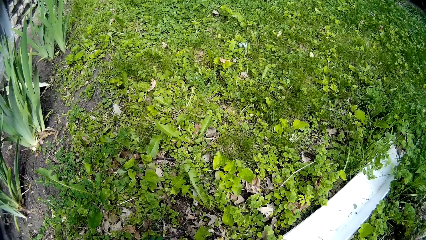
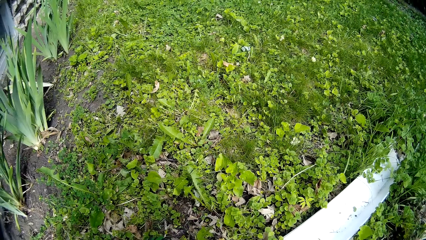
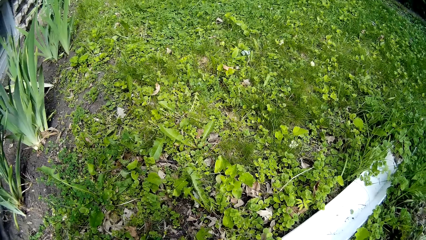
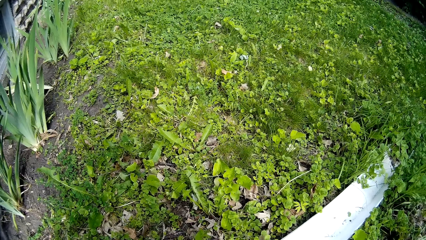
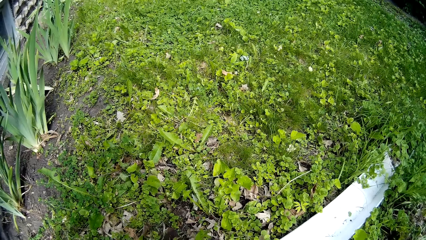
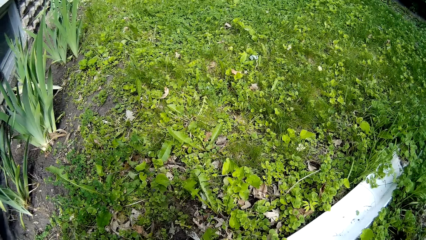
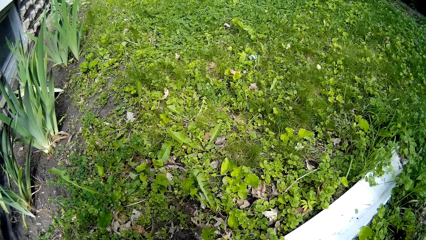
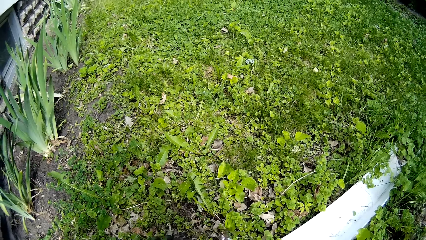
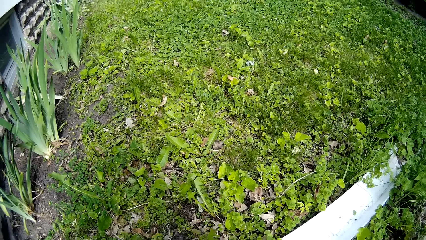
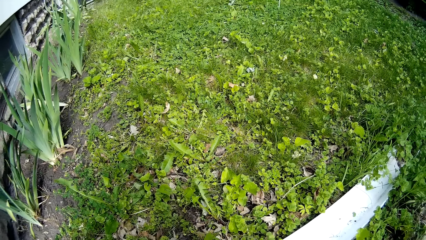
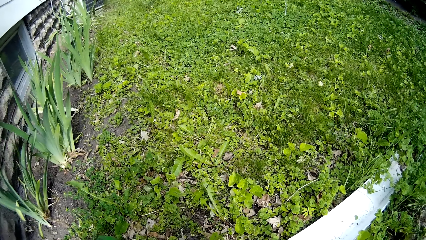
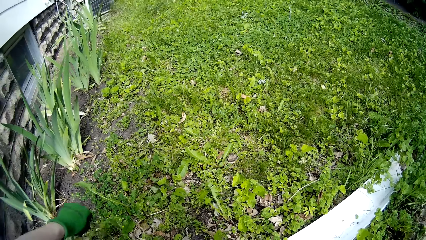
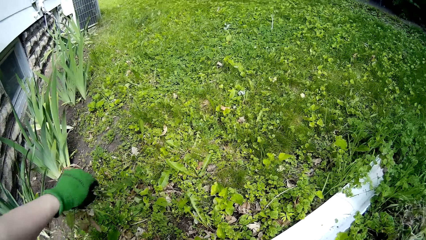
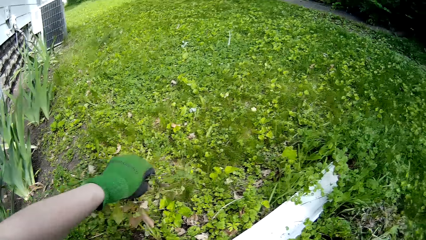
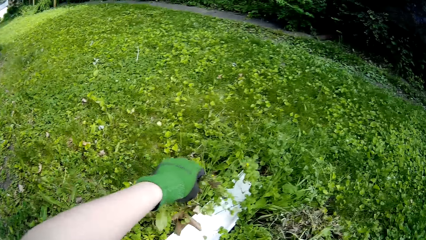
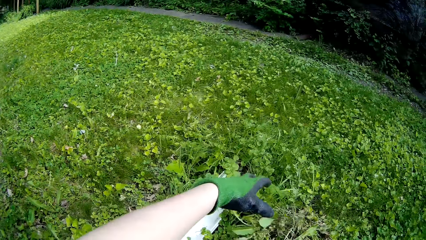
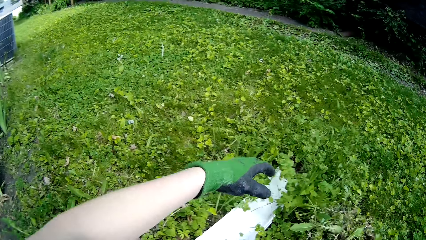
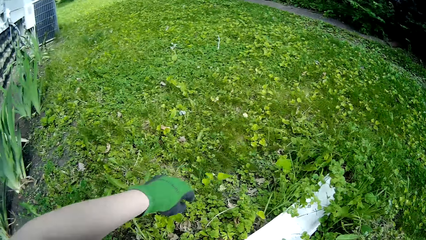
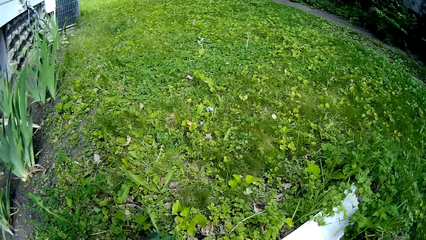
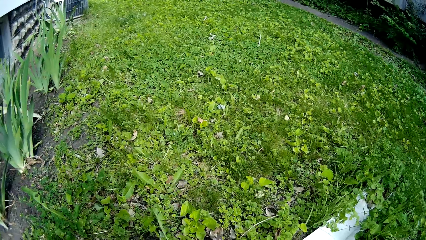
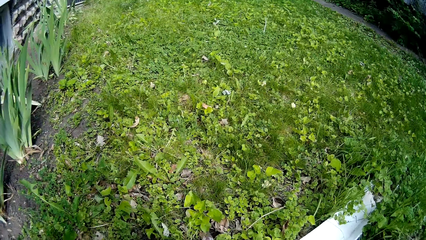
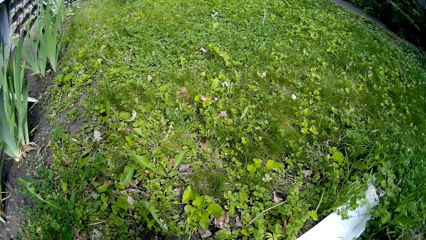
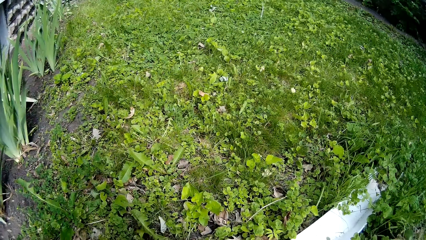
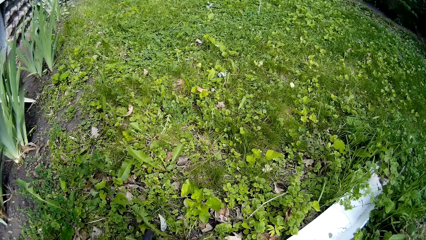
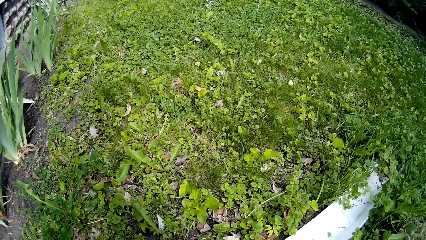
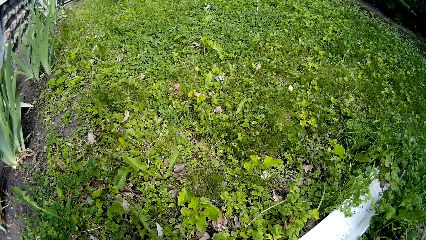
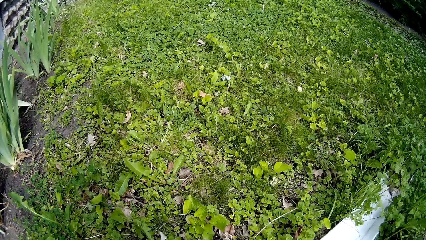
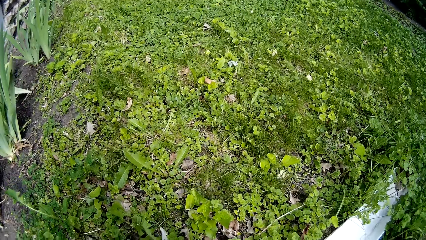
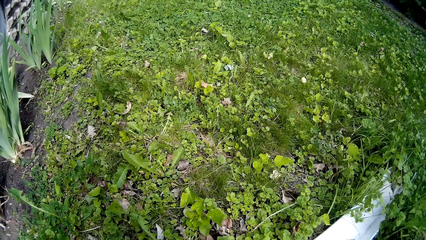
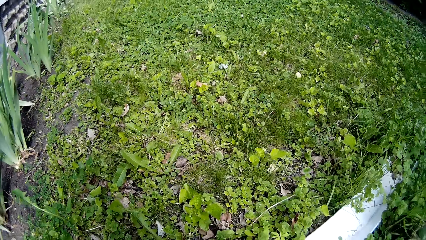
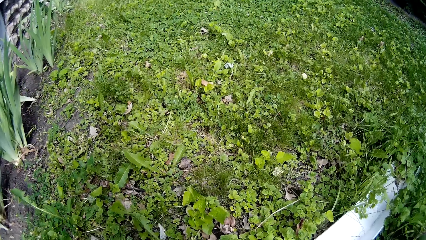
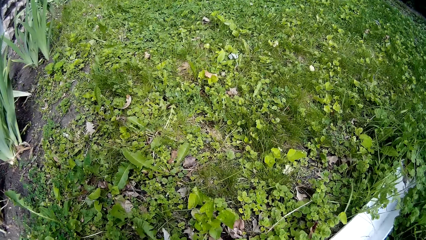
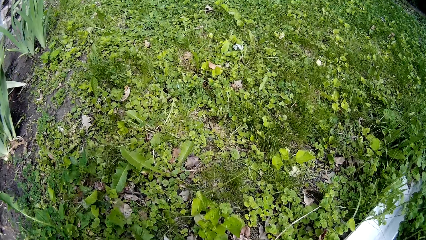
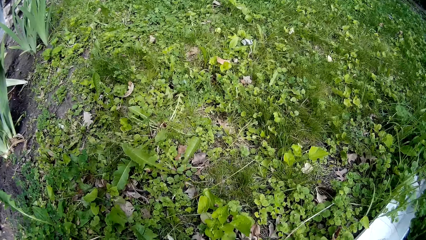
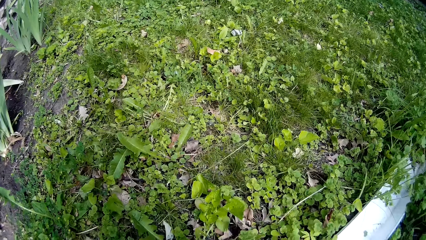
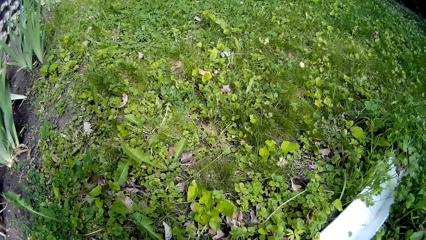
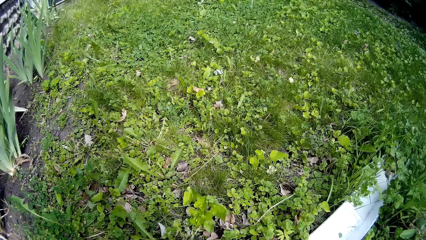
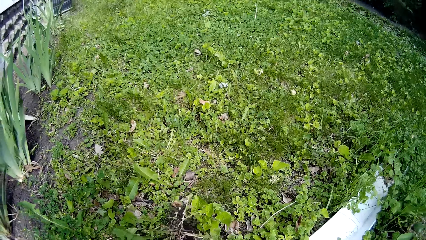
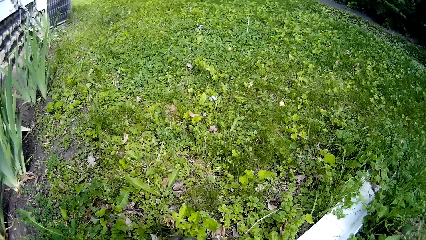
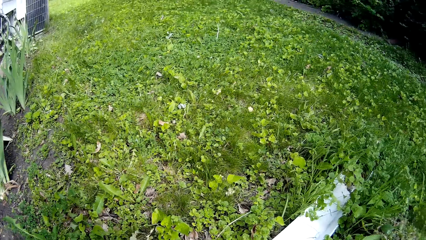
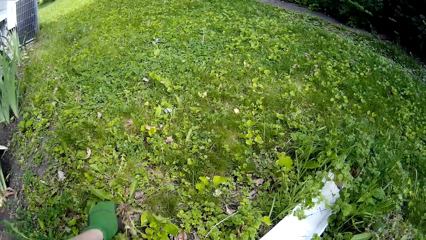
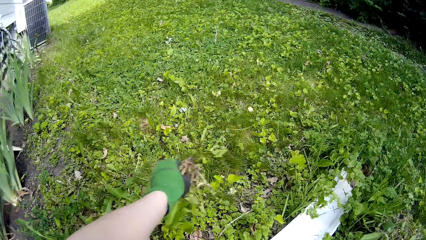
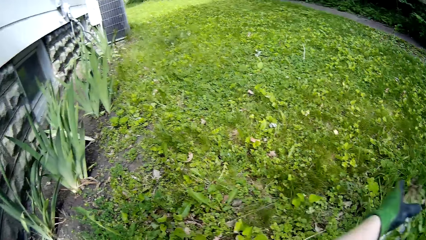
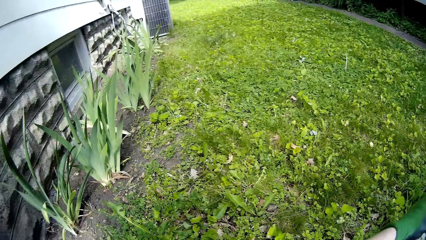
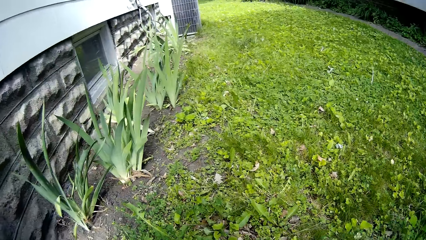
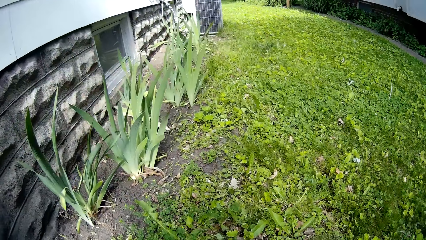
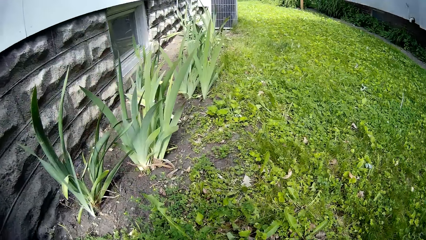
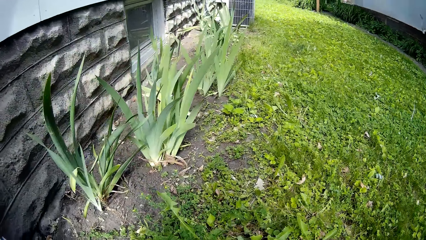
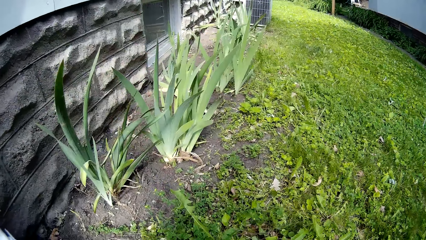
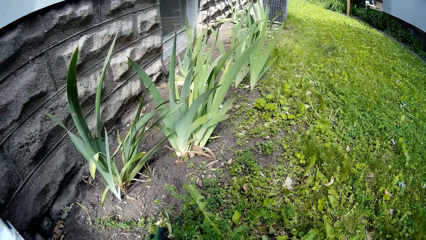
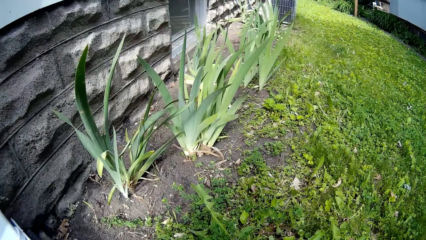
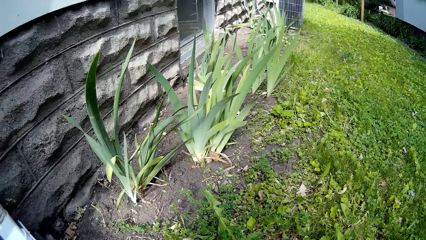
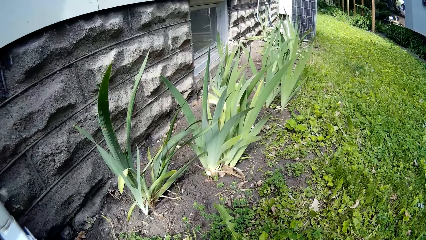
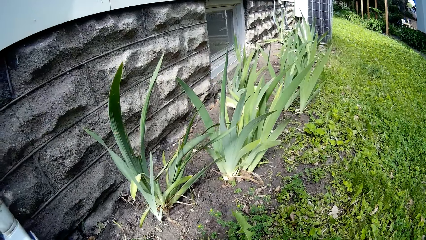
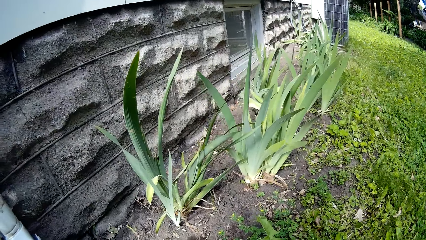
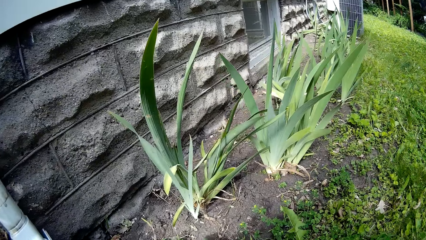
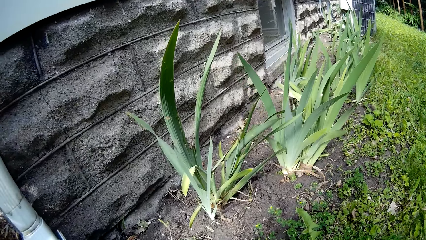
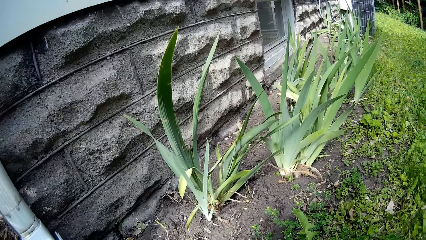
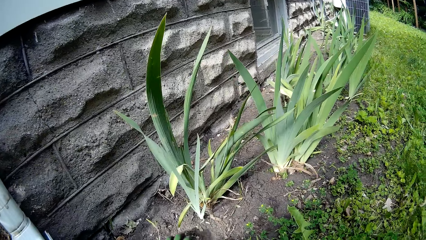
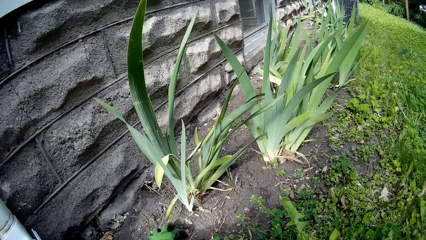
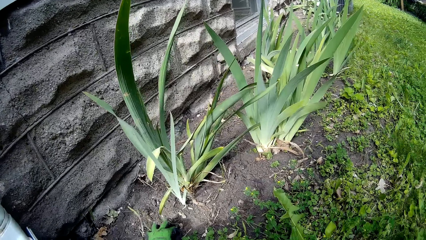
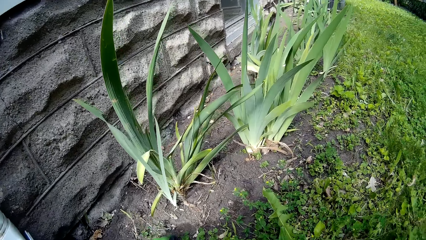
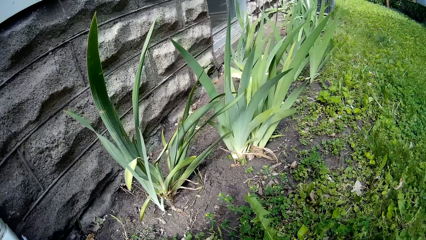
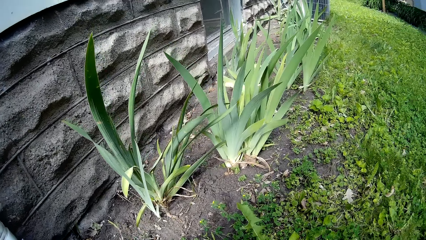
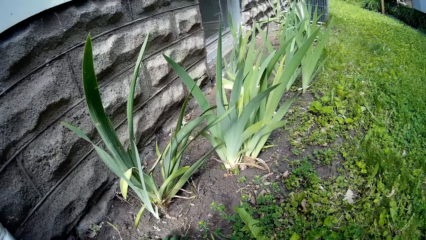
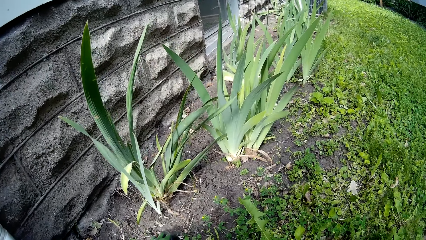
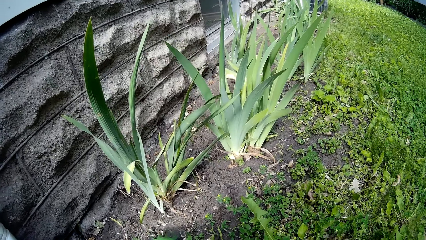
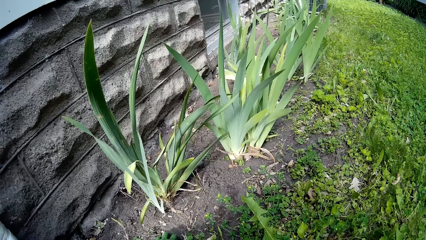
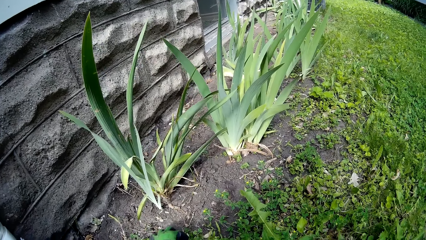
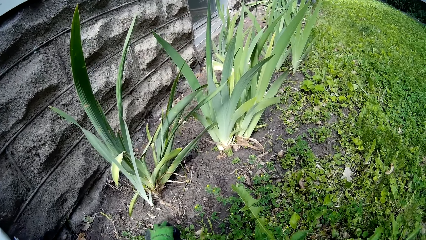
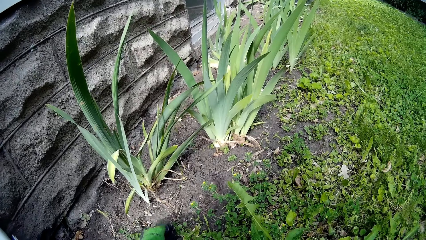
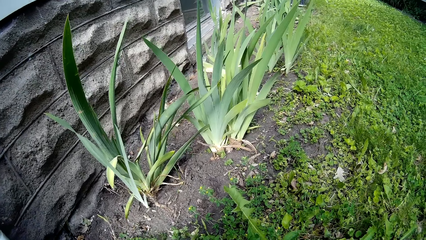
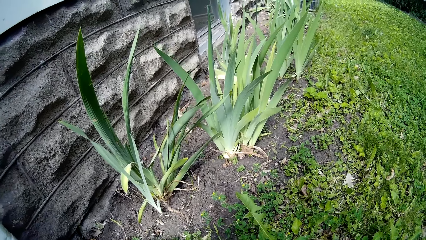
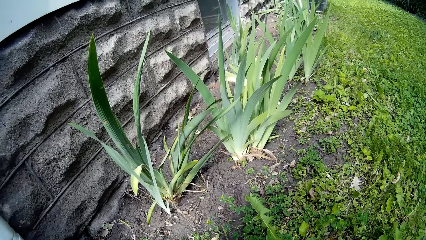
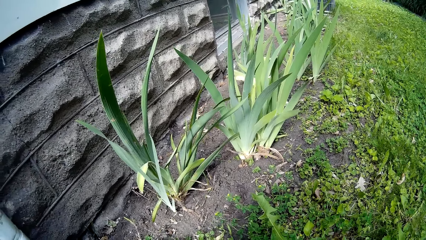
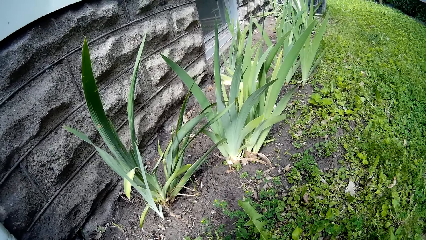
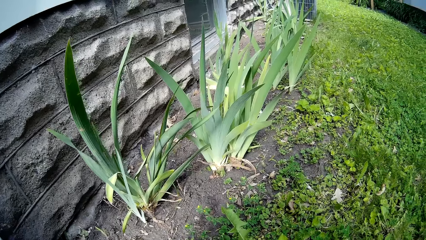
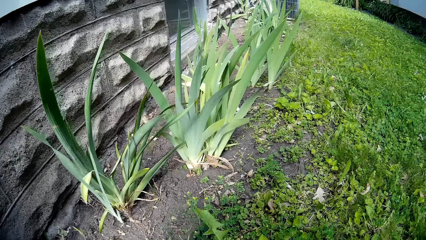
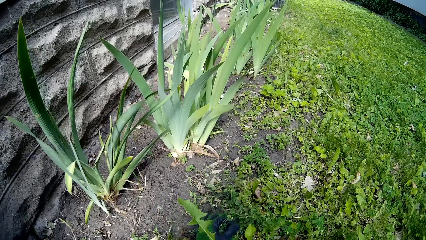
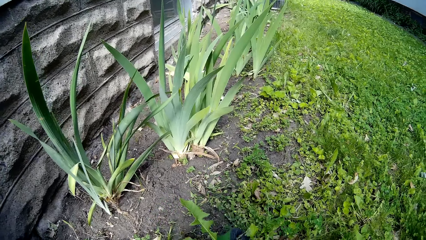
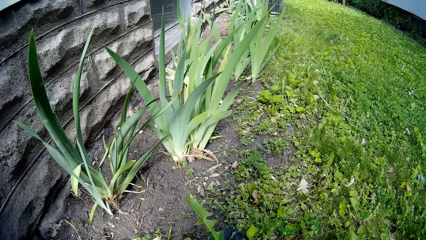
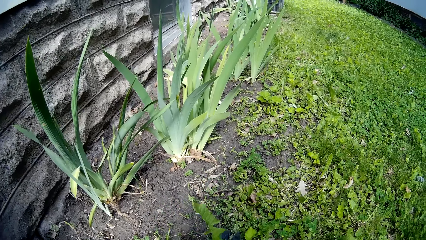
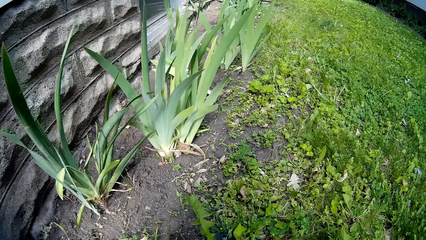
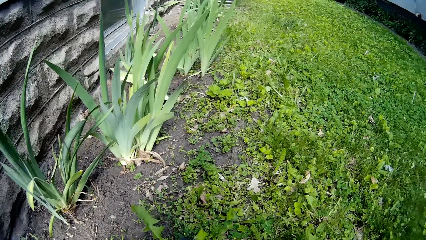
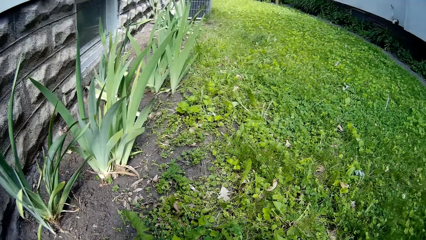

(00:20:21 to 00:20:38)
The camera wearer throws leaves on the ground.
